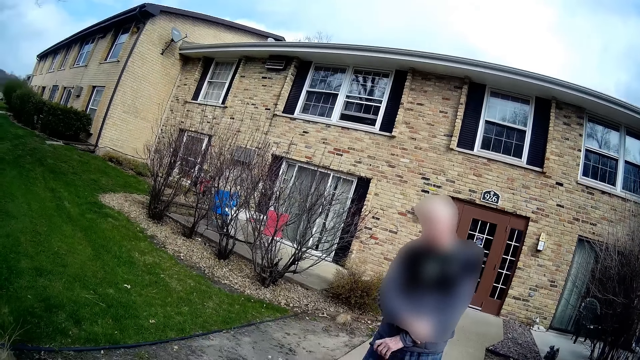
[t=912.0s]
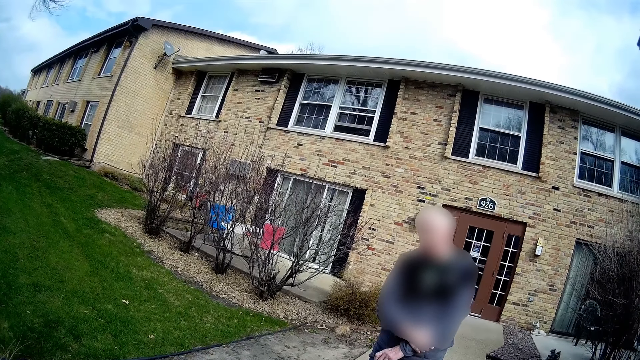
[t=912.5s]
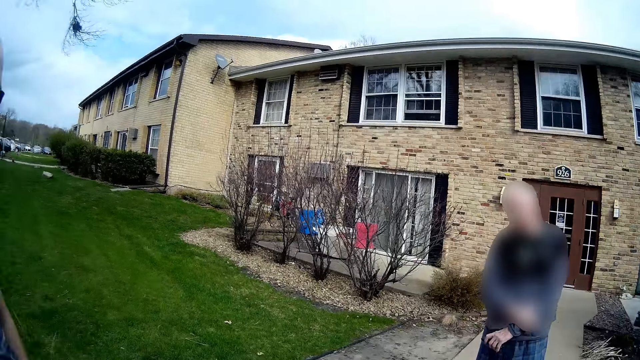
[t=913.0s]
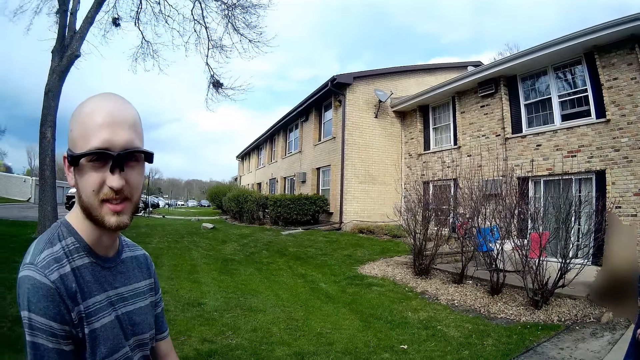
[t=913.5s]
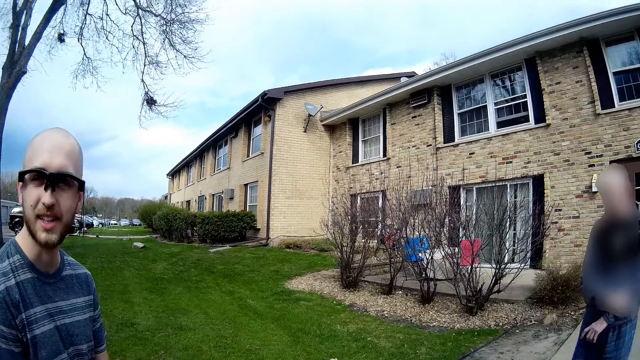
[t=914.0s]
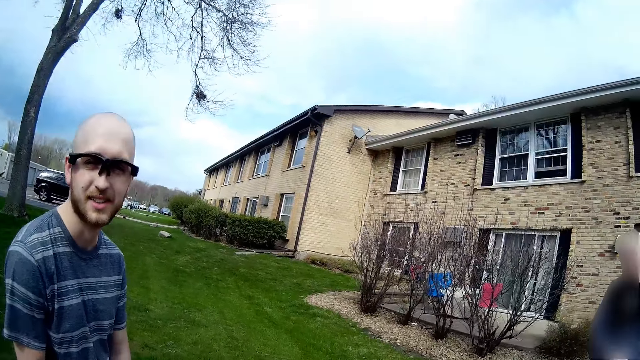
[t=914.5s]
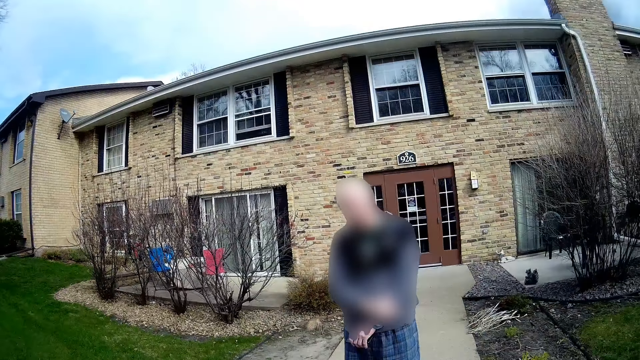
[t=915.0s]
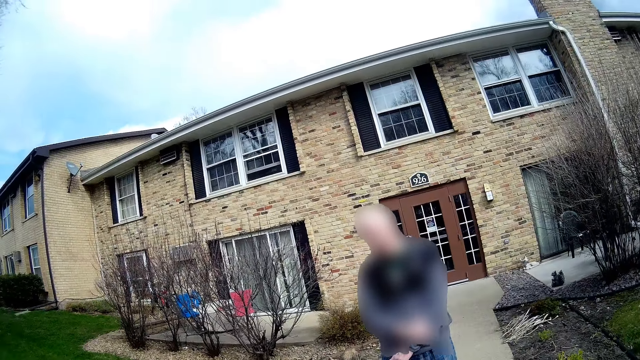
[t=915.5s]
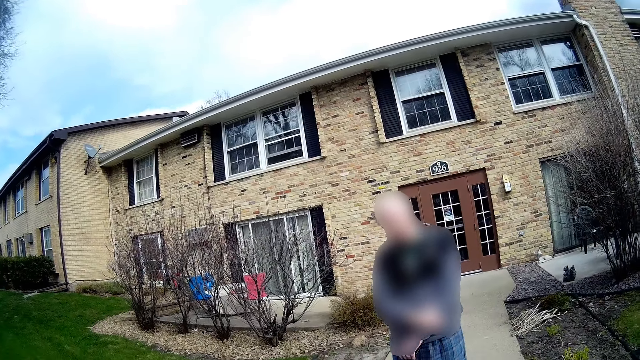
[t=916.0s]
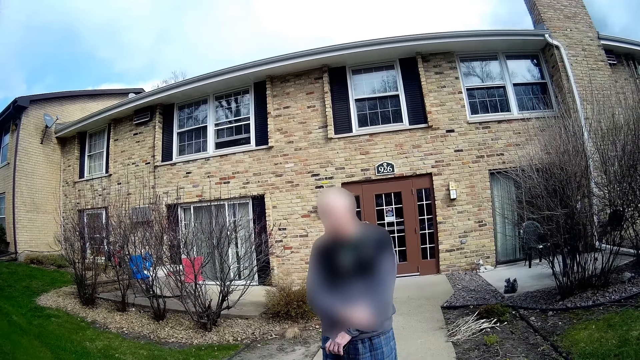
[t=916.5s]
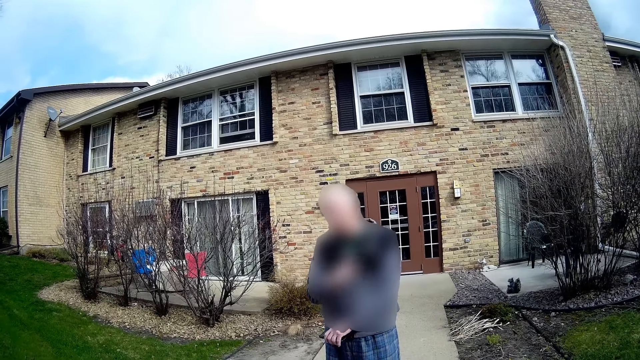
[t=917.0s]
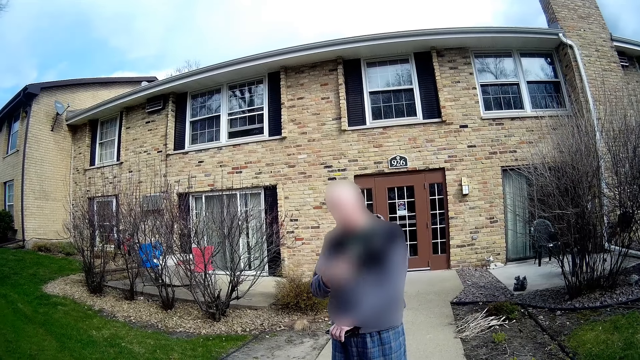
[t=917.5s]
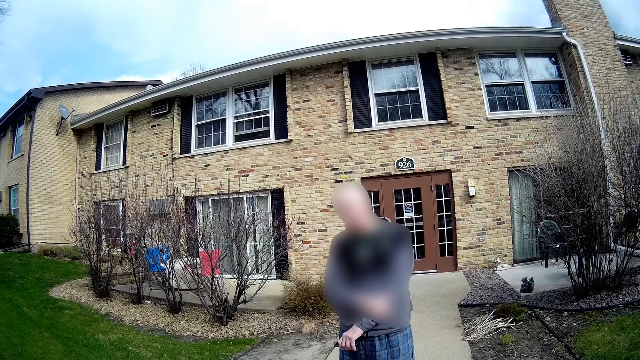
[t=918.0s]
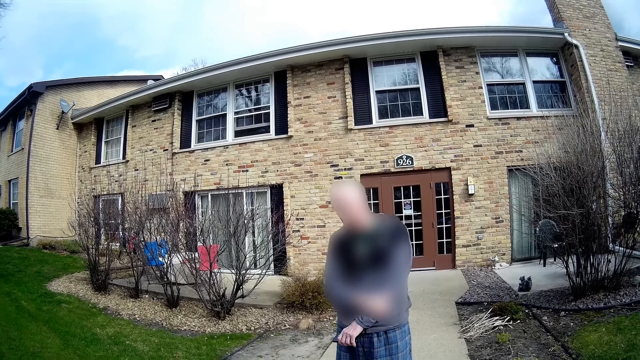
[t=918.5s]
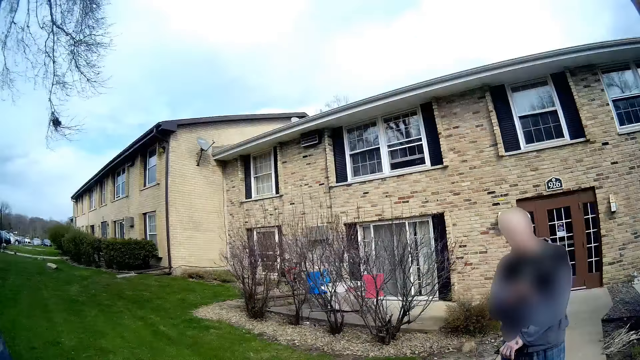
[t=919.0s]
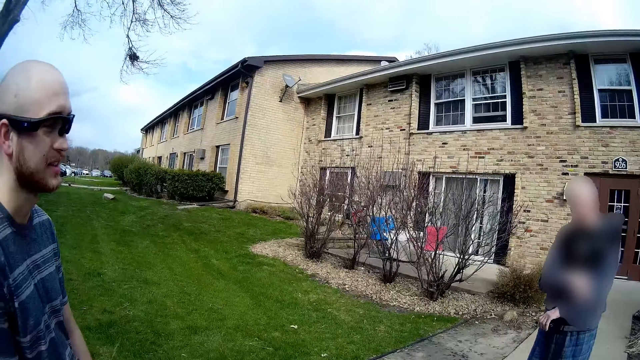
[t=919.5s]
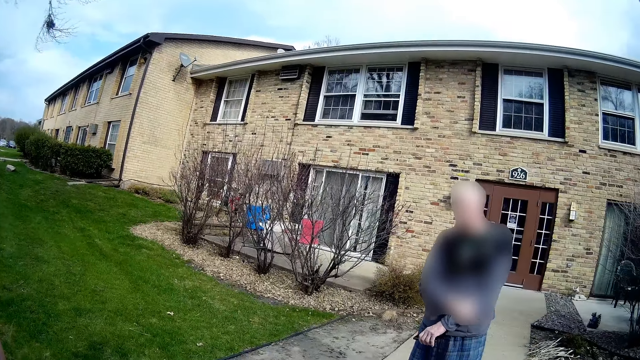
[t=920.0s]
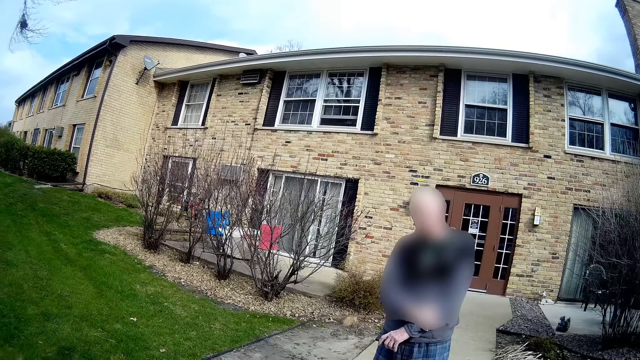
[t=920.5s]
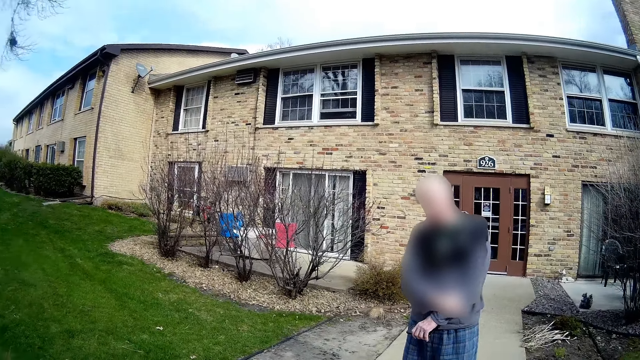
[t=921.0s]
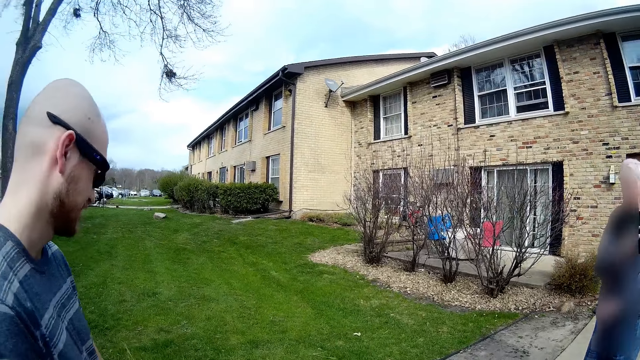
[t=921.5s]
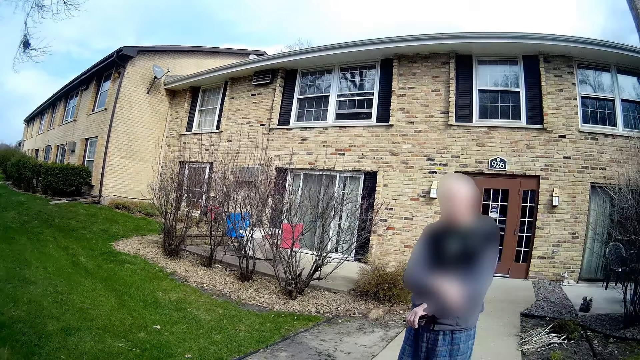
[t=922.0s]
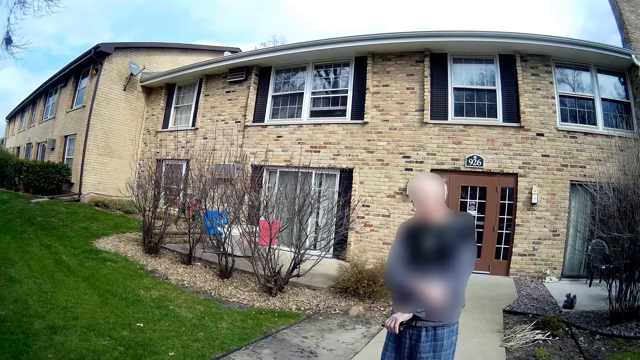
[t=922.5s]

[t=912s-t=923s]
A man responds to the camera wearer. Another man converses with the camera wearer.

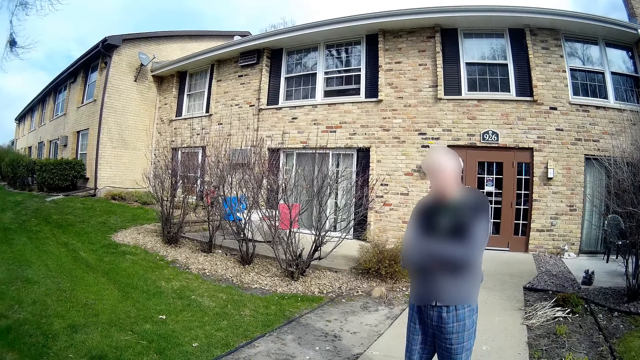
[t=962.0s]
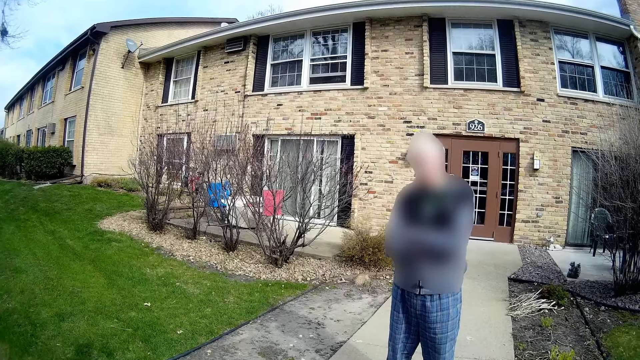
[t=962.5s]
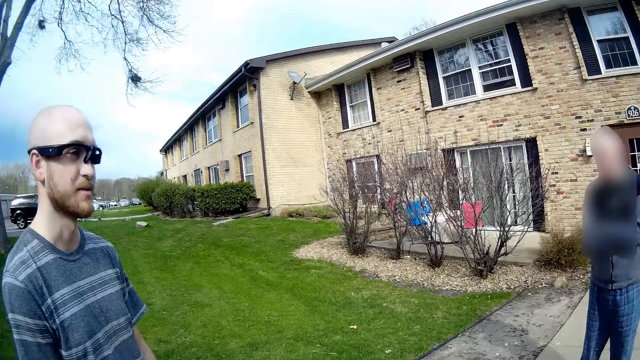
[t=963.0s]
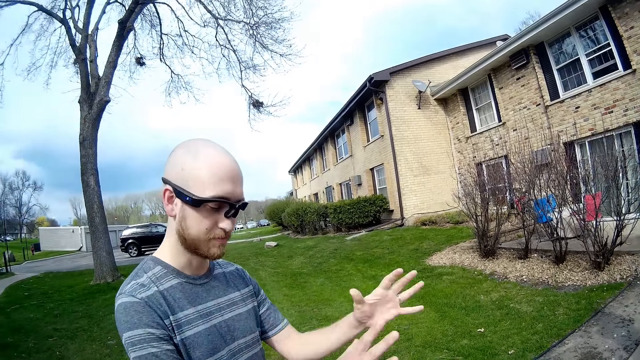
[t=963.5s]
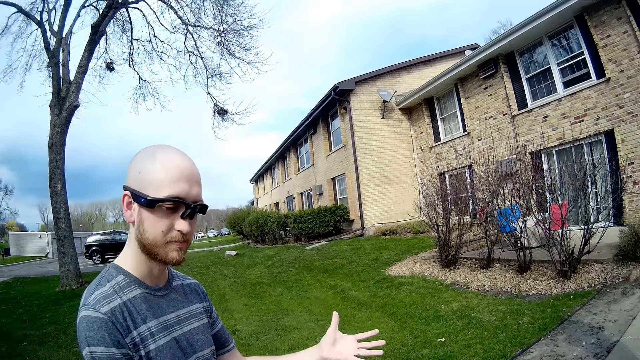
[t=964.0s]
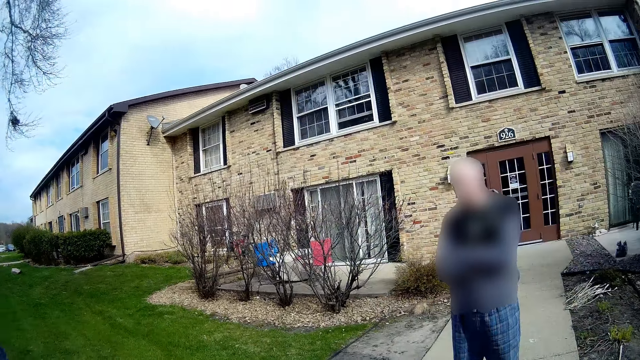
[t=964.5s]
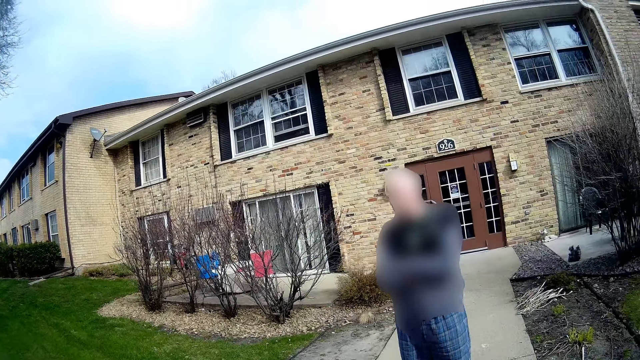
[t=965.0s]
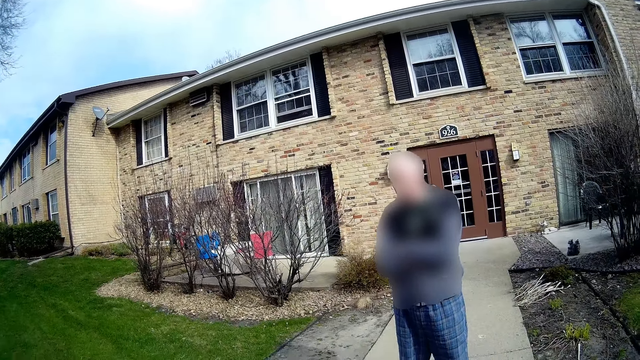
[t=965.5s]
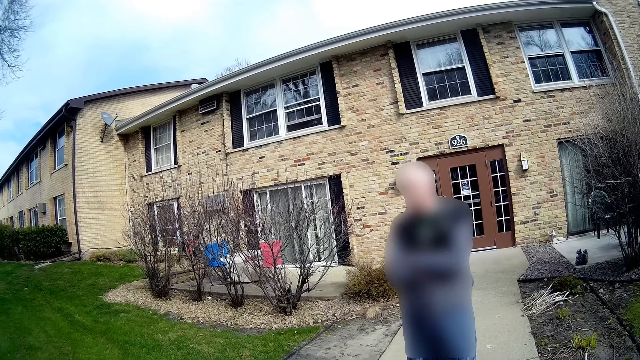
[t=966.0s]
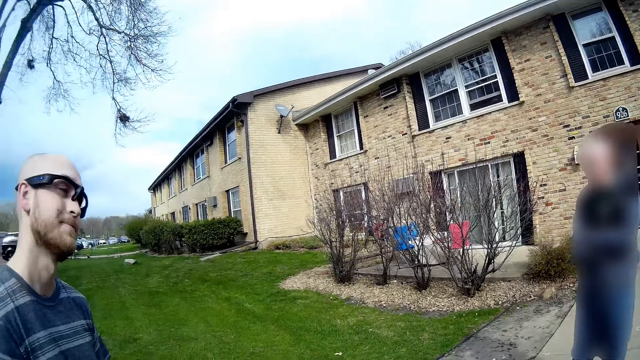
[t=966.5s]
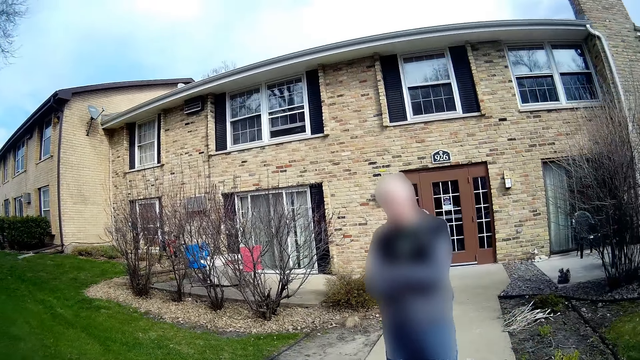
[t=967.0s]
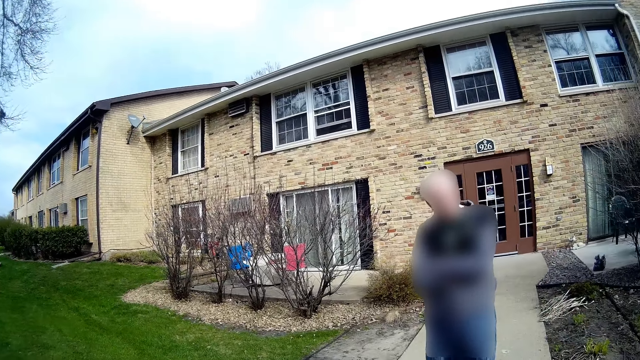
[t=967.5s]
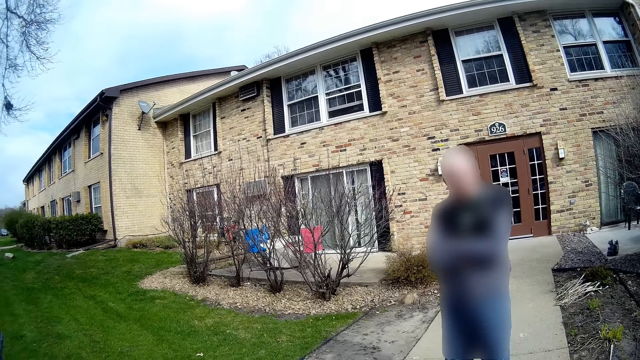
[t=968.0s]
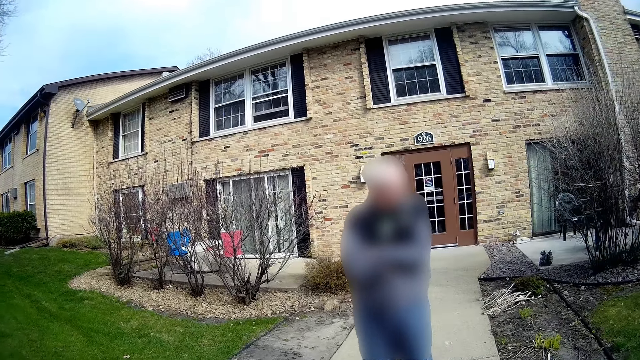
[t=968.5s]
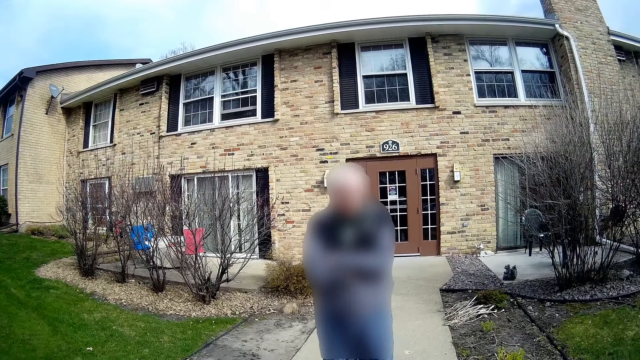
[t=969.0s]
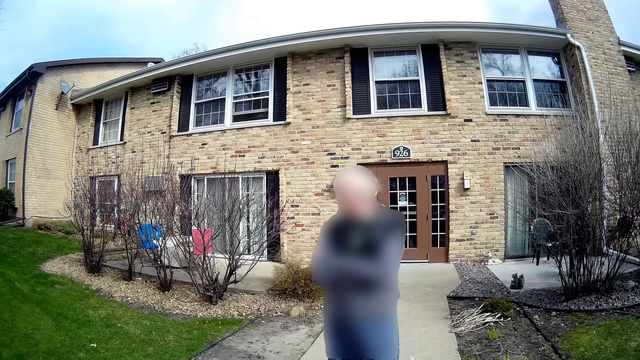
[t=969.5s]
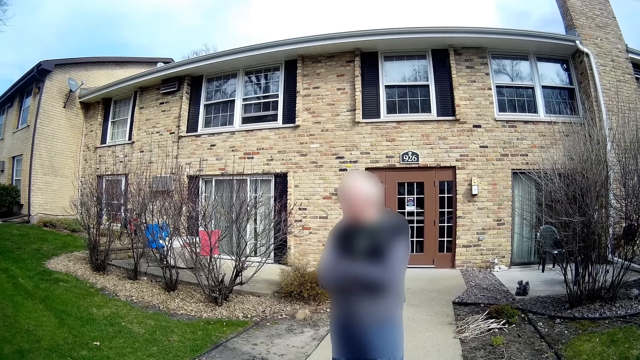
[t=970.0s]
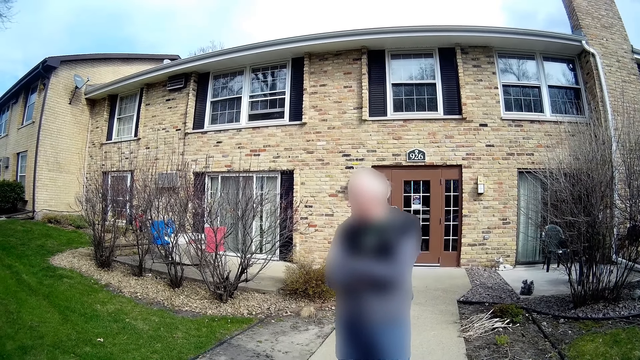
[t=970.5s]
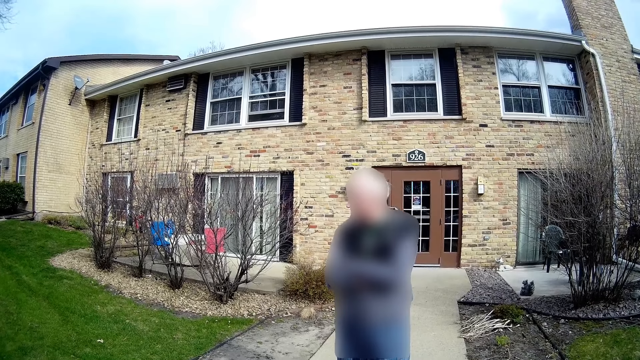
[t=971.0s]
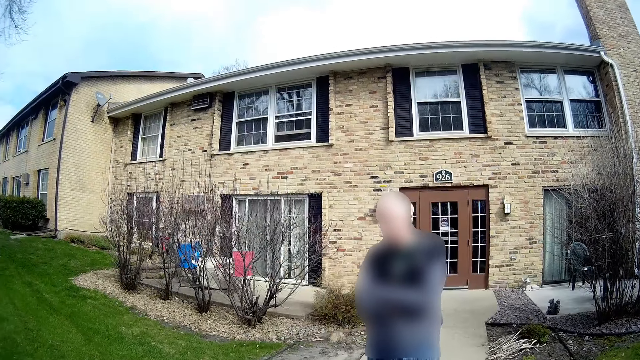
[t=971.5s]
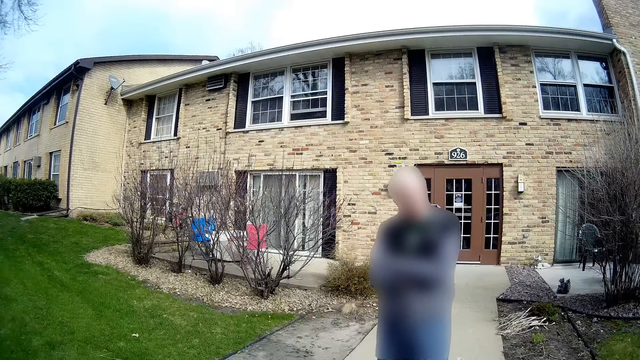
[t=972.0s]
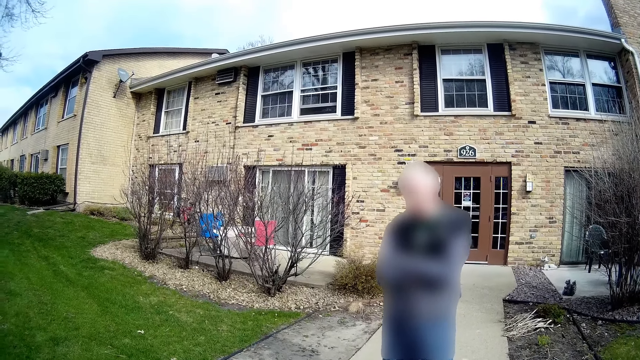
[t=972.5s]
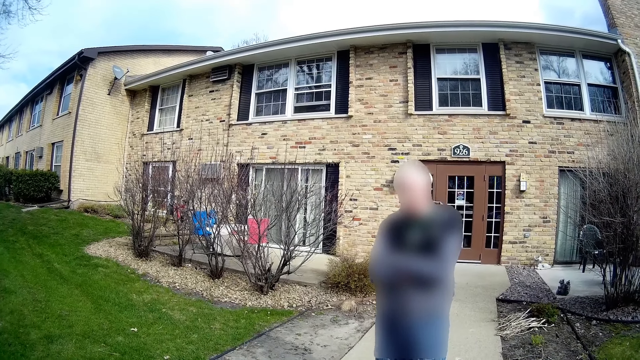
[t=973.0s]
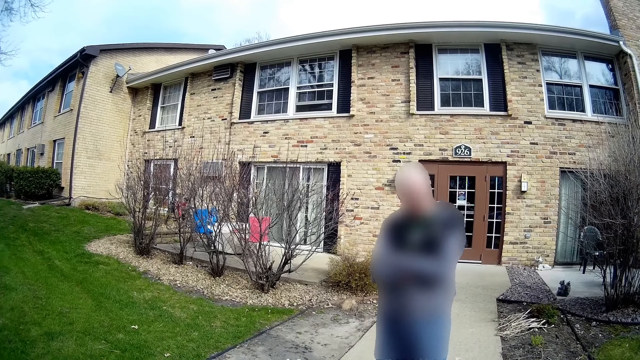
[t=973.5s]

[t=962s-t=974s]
The camera wearer responds to the man.
